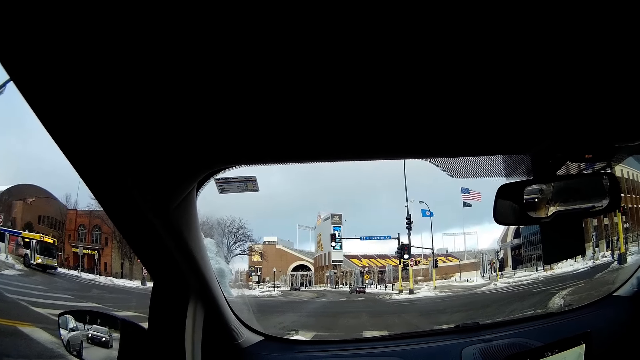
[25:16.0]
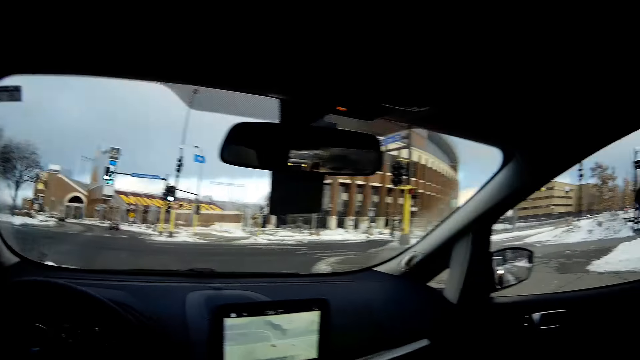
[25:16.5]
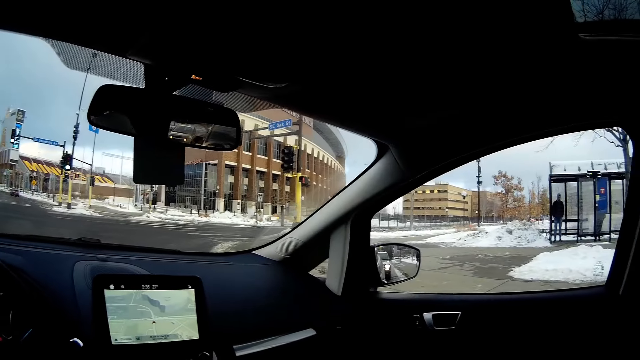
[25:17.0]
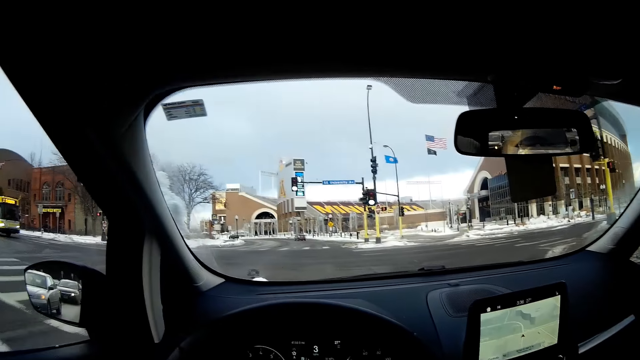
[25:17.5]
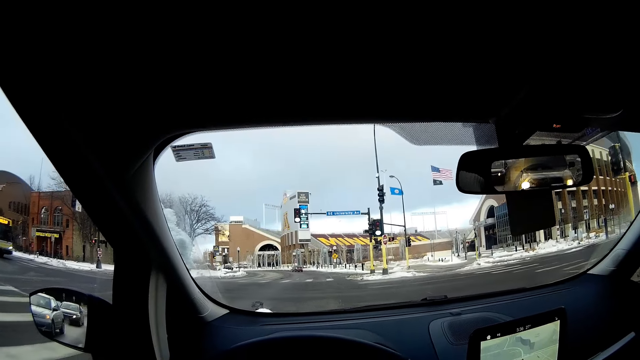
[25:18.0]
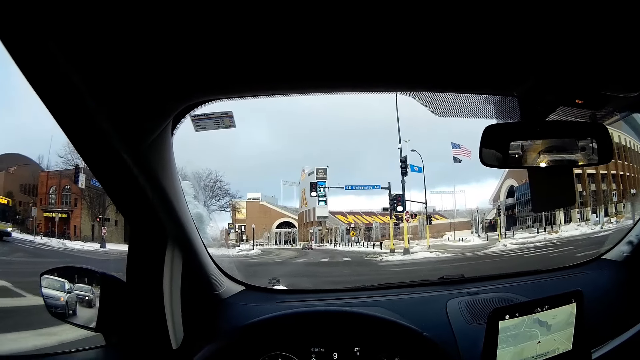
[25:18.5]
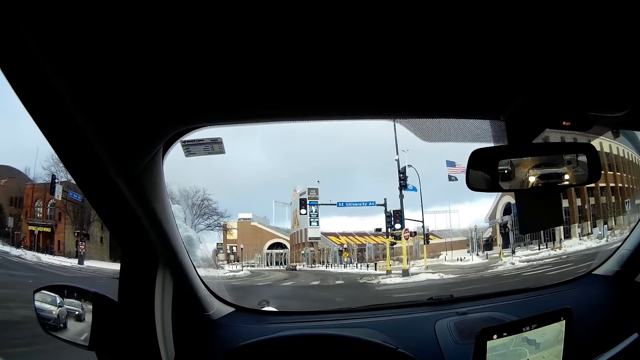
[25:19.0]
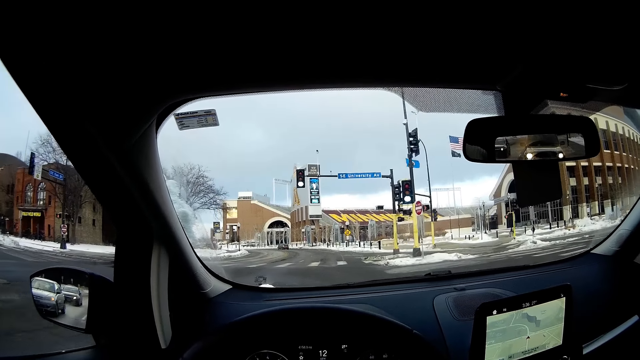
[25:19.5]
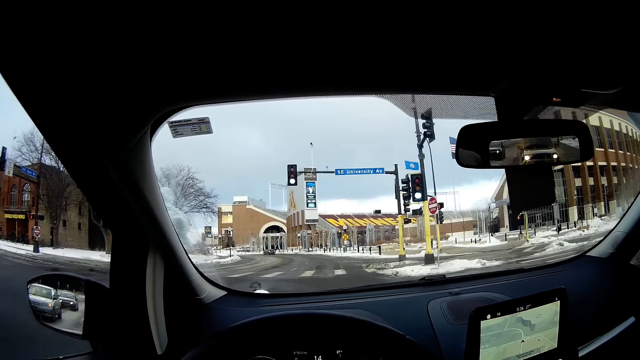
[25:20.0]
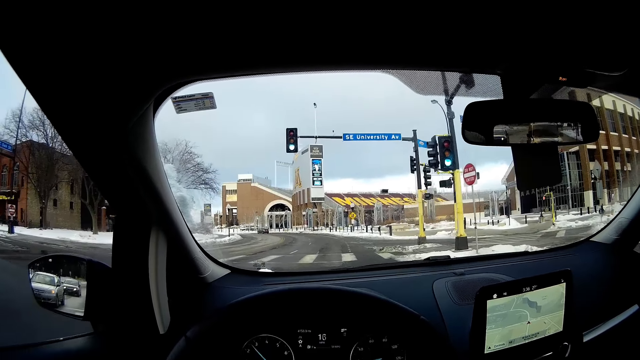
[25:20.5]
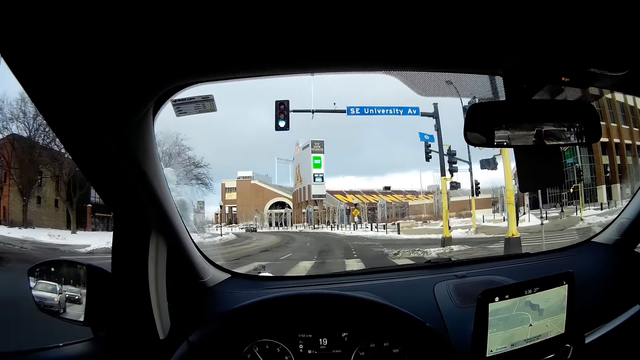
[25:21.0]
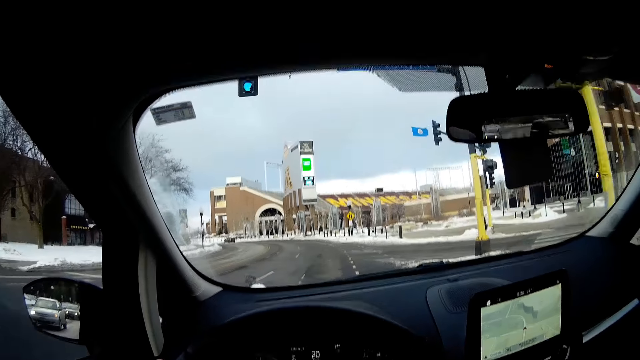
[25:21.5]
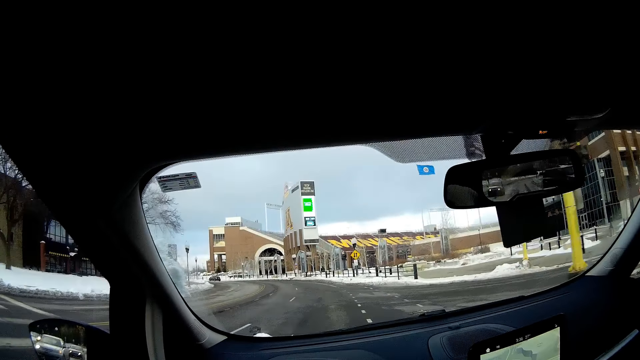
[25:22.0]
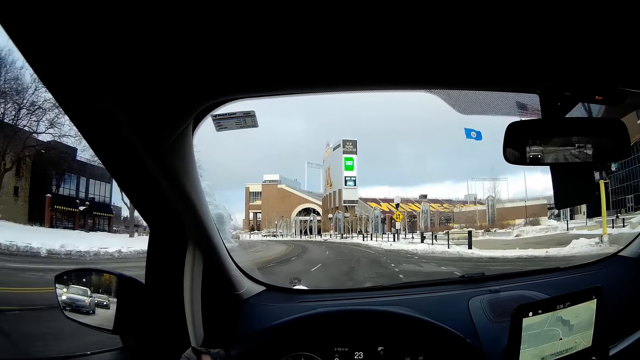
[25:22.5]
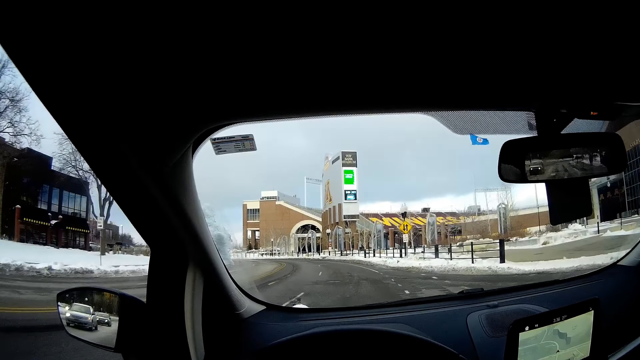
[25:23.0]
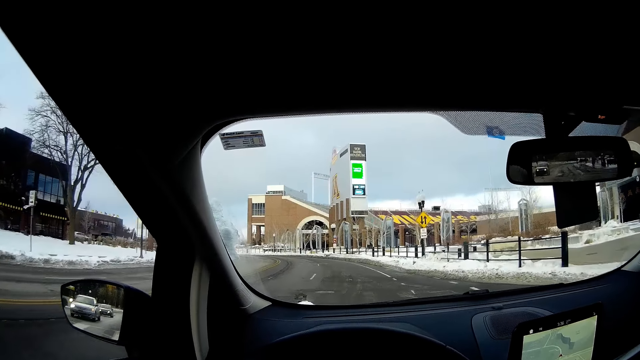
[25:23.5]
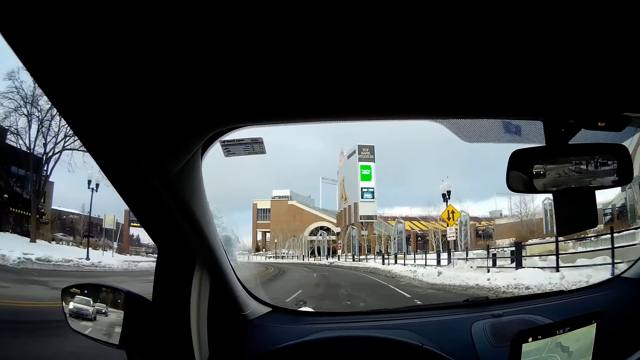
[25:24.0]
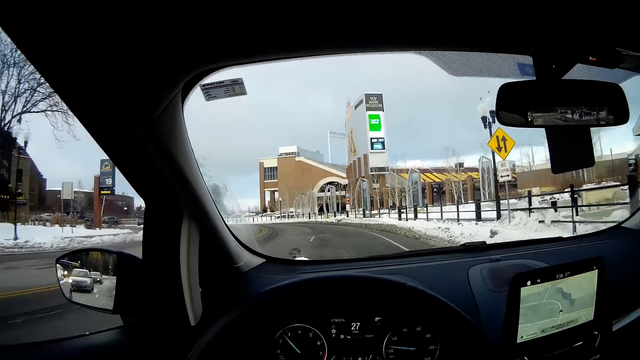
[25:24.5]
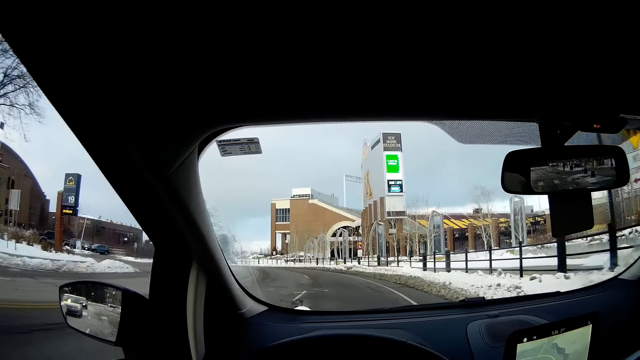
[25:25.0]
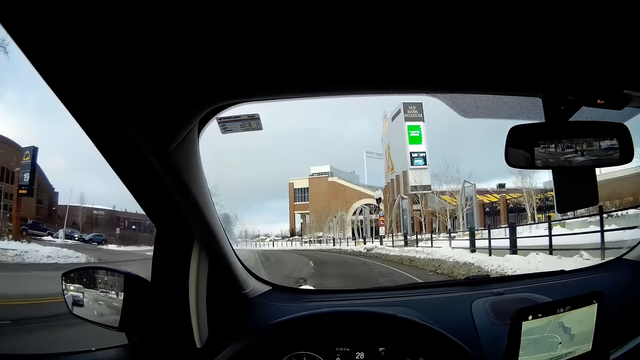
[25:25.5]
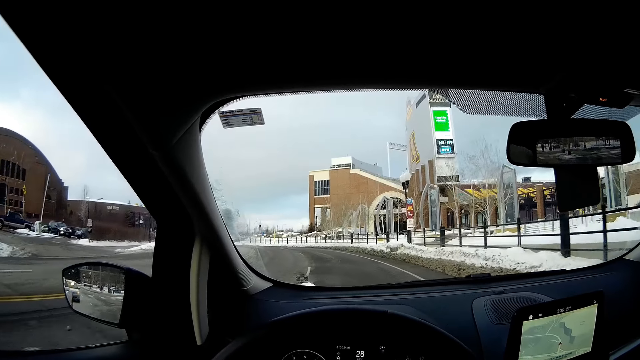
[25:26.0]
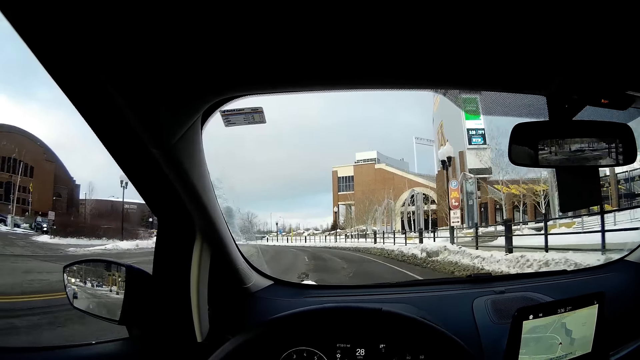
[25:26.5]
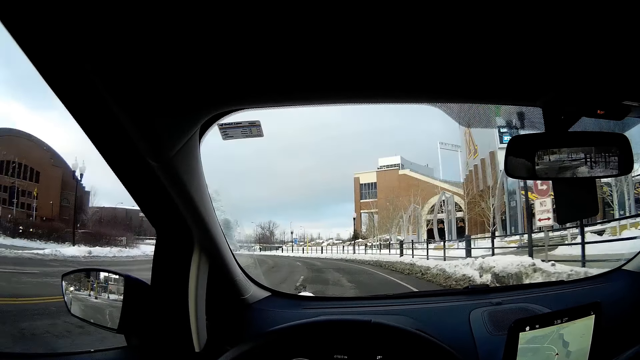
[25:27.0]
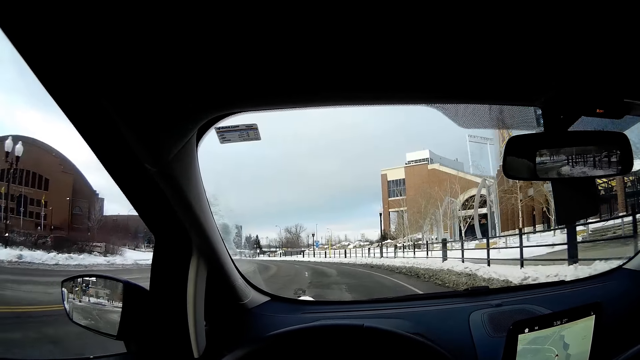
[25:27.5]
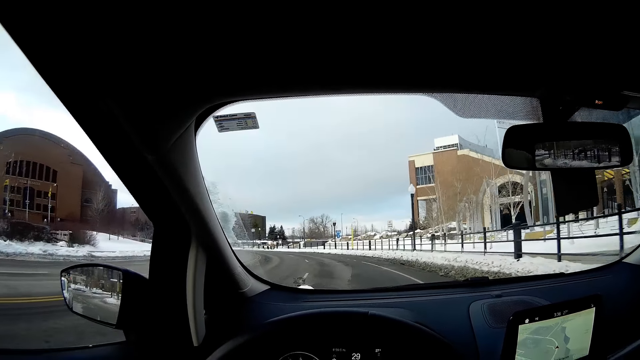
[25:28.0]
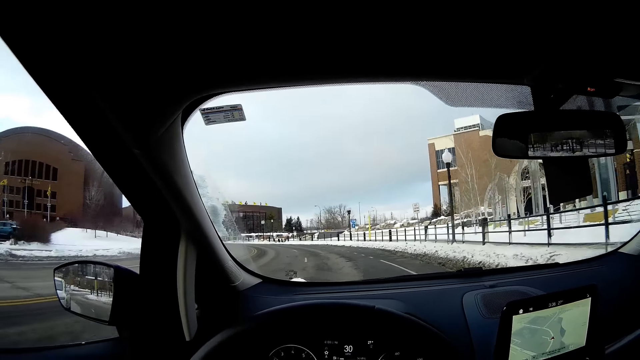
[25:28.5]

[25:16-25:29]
The camera wearer accelerates with the car. They drive the car.

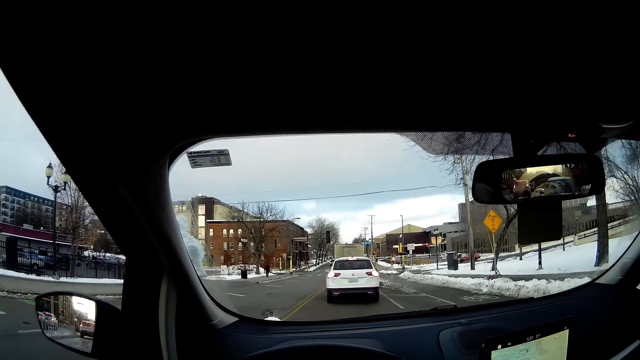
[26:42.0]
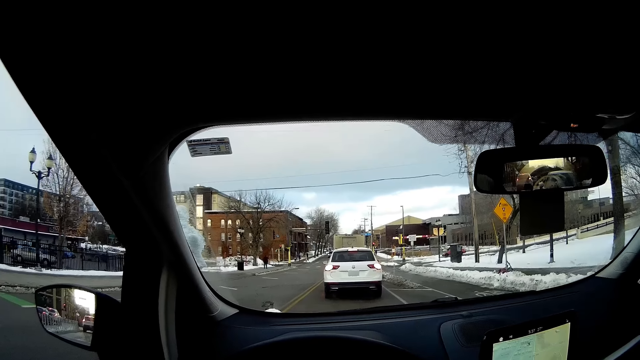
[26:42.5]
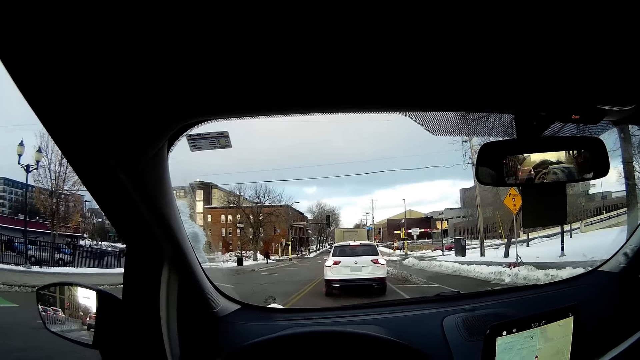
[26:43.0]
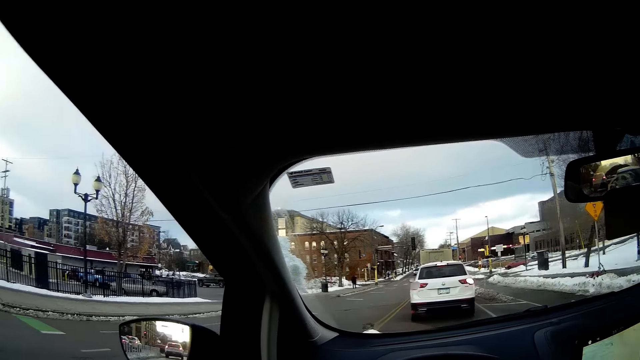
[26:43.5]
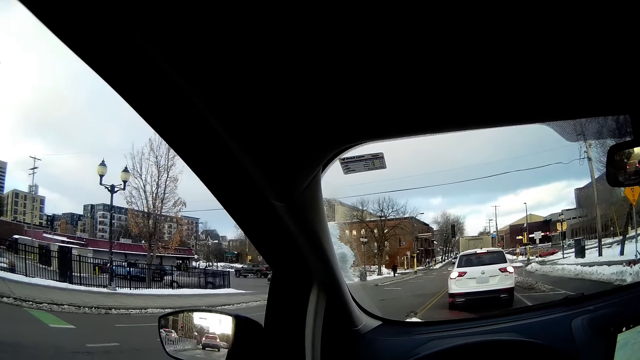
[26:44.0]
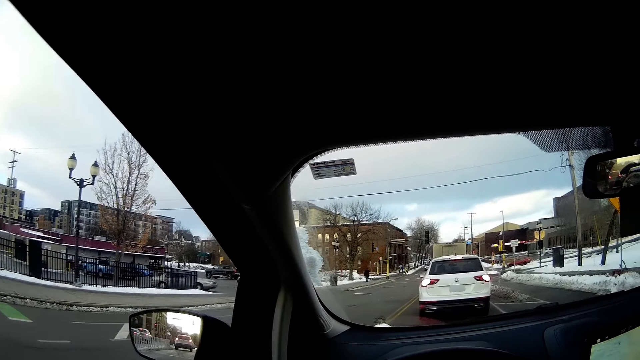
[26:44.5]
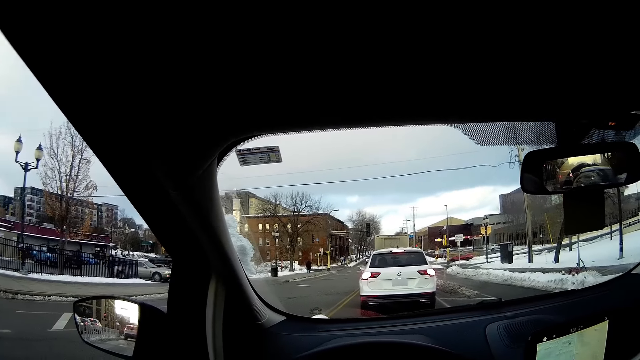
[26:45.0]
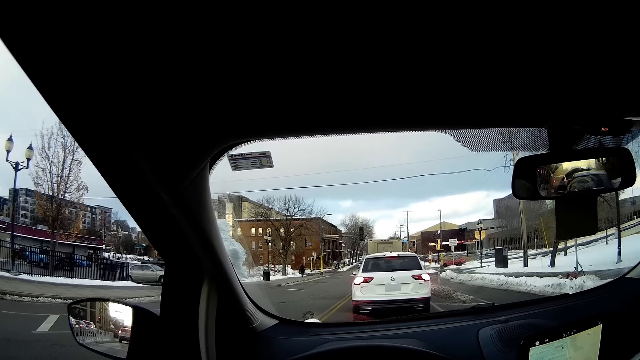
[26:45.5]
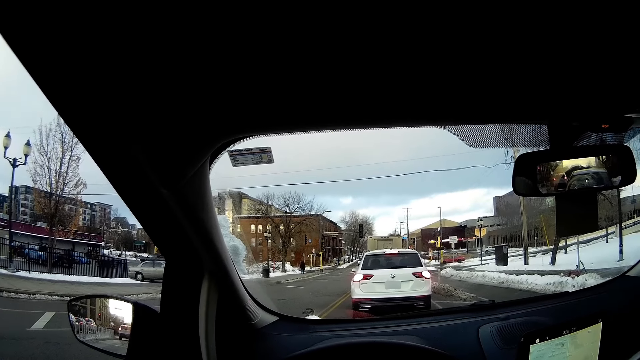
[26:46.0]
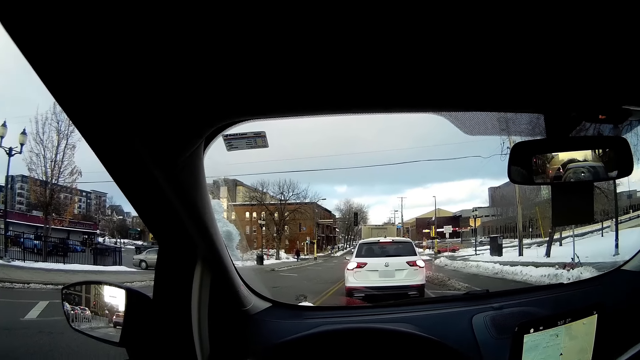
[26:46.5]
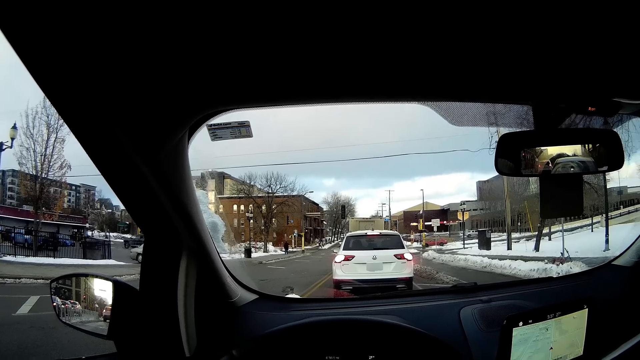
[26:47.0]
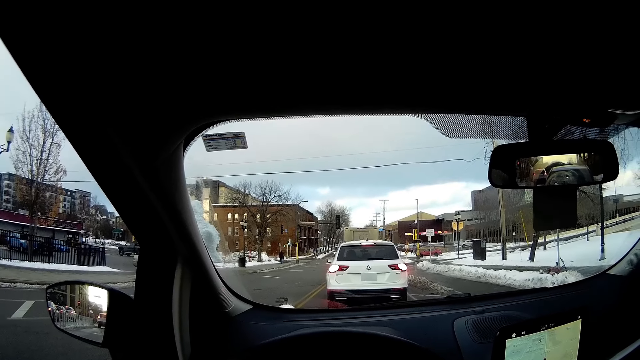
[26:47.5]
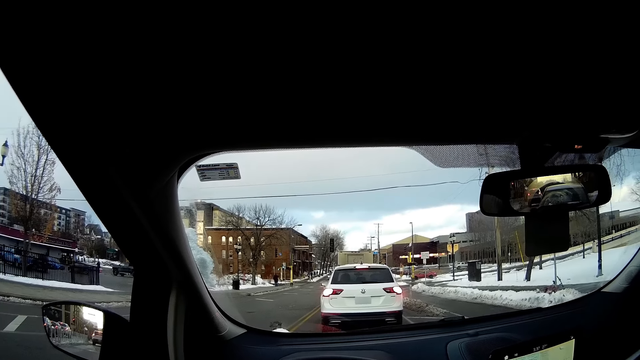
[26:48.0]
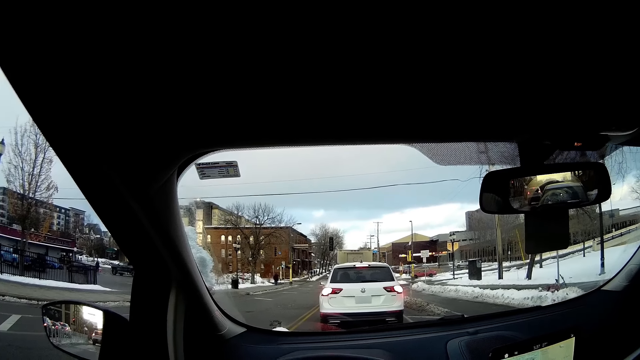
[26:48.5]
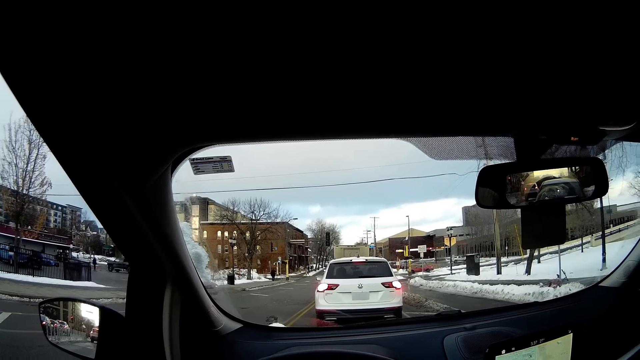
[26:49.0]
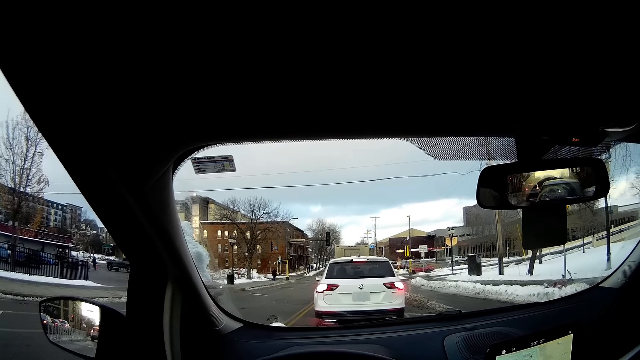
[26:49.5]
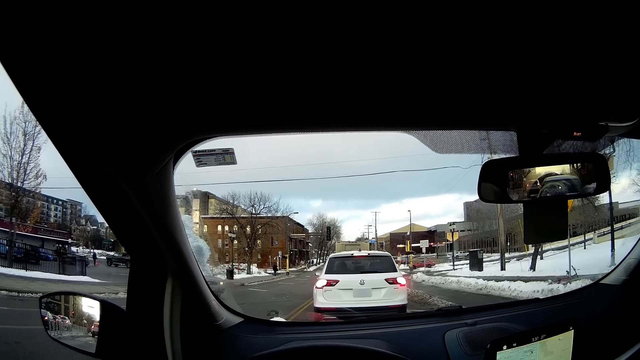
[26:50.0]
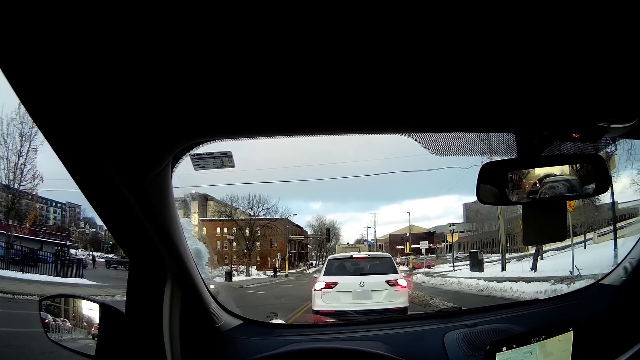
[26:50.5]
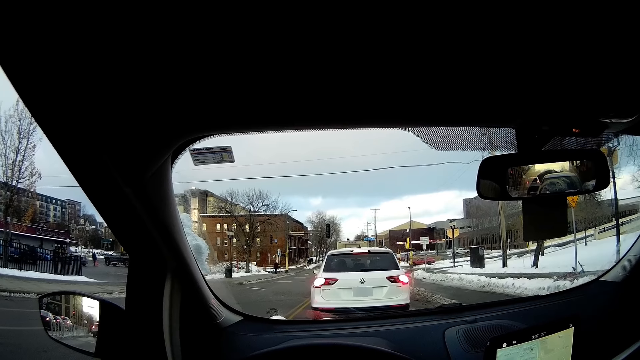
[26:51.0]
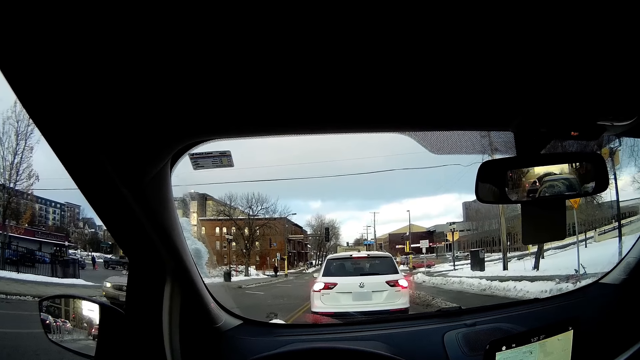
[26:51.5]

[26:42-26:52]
The camera wearer stops the car behind a white car.
